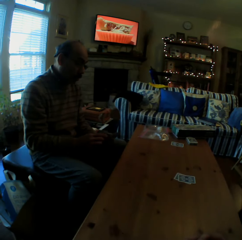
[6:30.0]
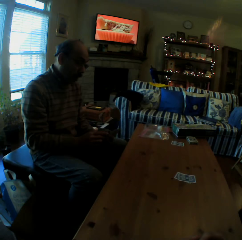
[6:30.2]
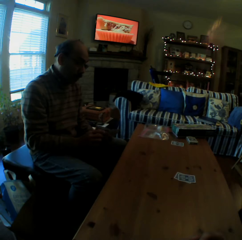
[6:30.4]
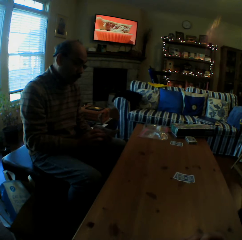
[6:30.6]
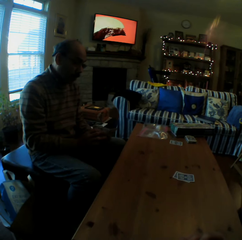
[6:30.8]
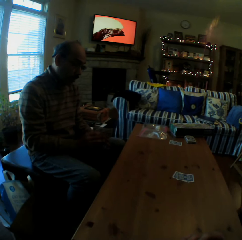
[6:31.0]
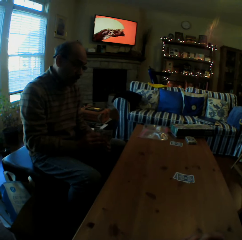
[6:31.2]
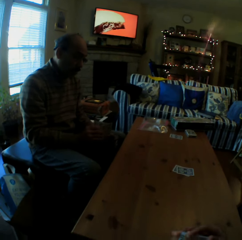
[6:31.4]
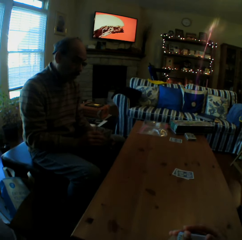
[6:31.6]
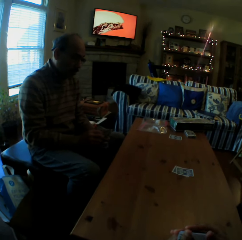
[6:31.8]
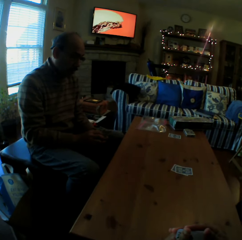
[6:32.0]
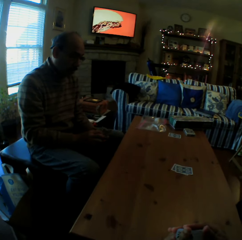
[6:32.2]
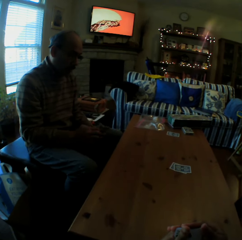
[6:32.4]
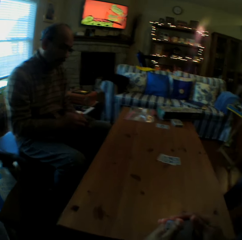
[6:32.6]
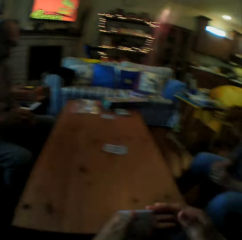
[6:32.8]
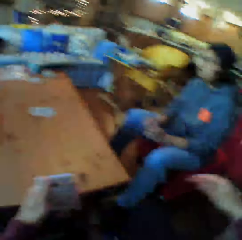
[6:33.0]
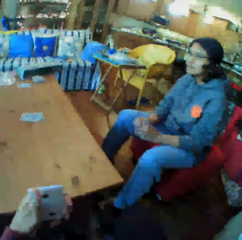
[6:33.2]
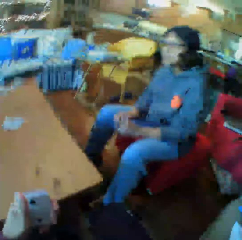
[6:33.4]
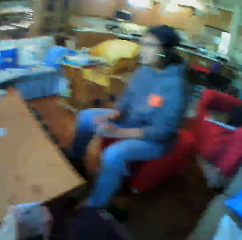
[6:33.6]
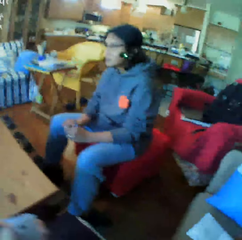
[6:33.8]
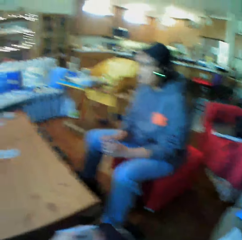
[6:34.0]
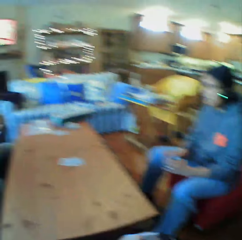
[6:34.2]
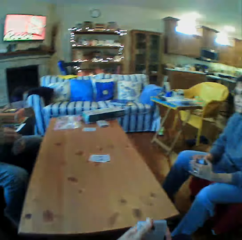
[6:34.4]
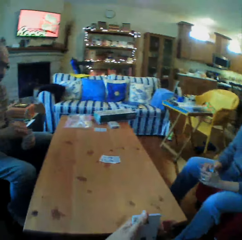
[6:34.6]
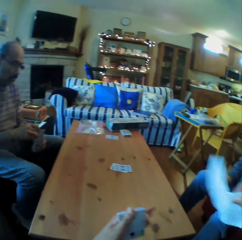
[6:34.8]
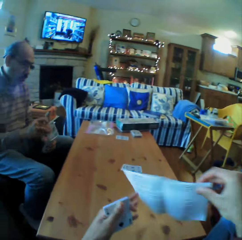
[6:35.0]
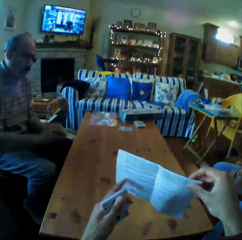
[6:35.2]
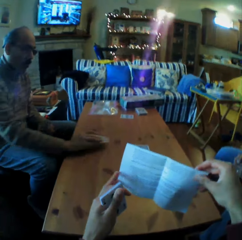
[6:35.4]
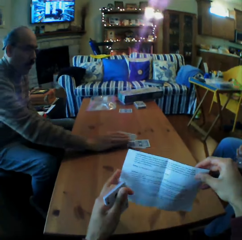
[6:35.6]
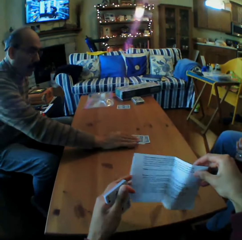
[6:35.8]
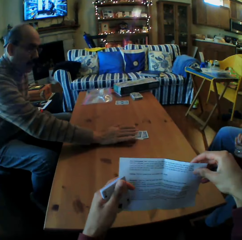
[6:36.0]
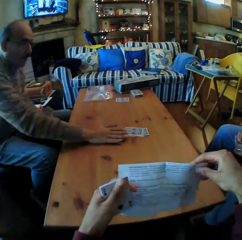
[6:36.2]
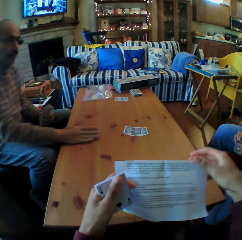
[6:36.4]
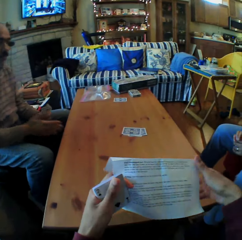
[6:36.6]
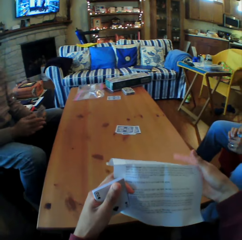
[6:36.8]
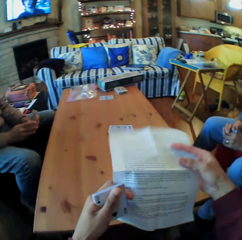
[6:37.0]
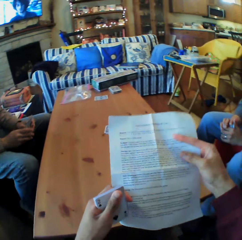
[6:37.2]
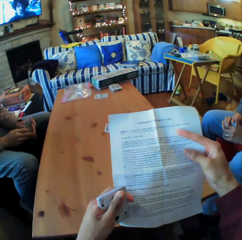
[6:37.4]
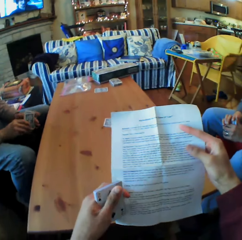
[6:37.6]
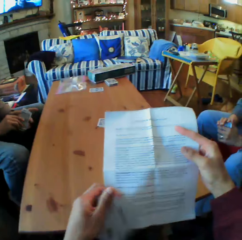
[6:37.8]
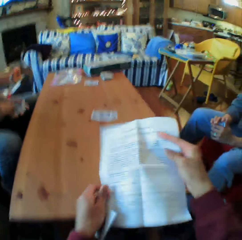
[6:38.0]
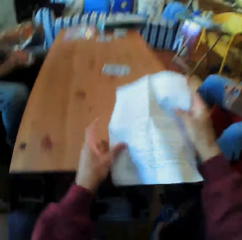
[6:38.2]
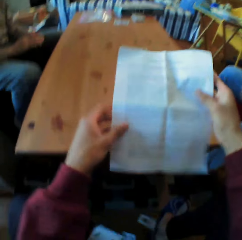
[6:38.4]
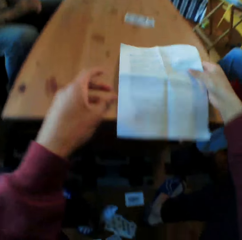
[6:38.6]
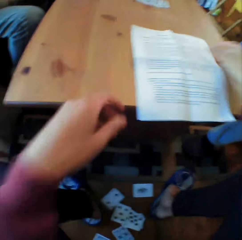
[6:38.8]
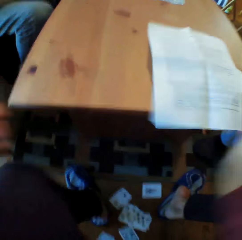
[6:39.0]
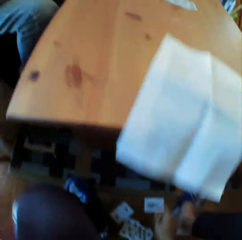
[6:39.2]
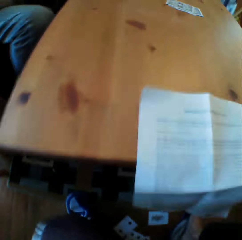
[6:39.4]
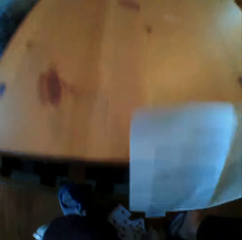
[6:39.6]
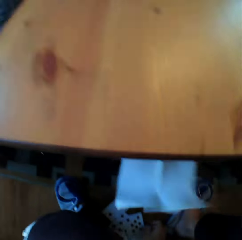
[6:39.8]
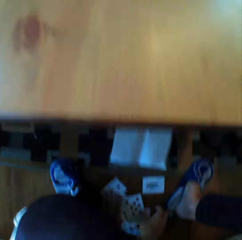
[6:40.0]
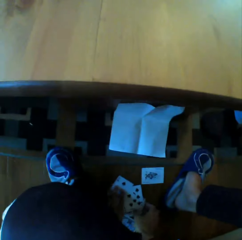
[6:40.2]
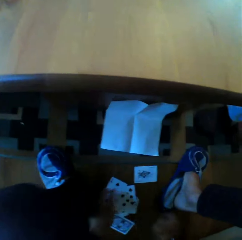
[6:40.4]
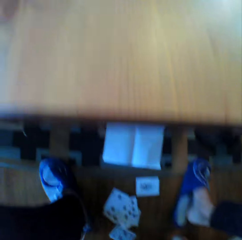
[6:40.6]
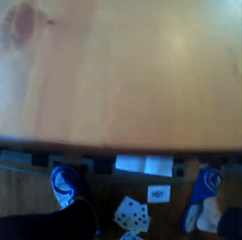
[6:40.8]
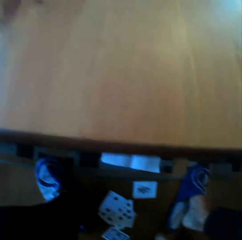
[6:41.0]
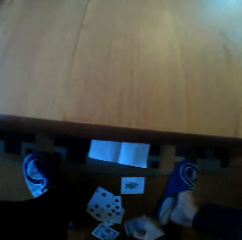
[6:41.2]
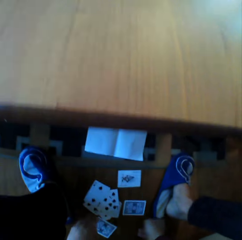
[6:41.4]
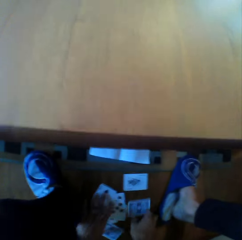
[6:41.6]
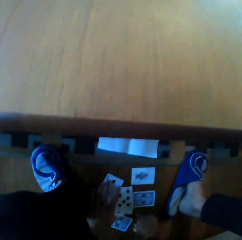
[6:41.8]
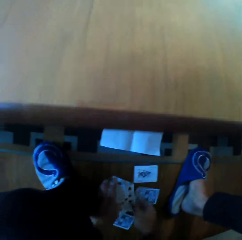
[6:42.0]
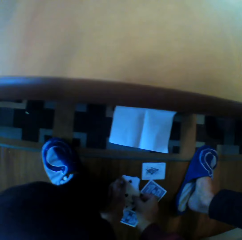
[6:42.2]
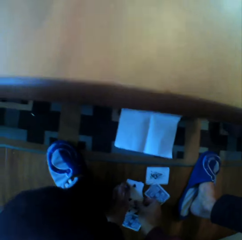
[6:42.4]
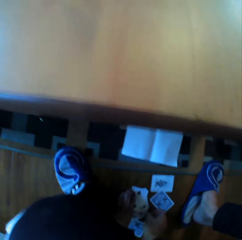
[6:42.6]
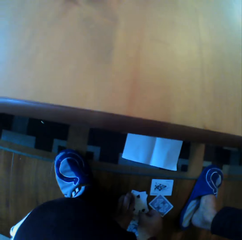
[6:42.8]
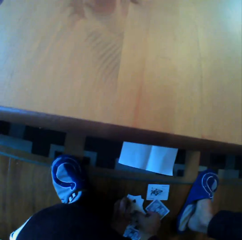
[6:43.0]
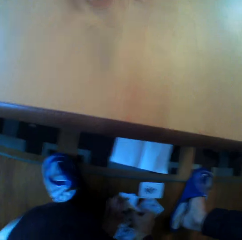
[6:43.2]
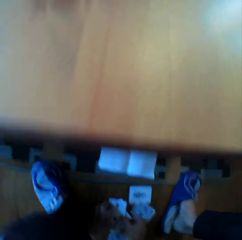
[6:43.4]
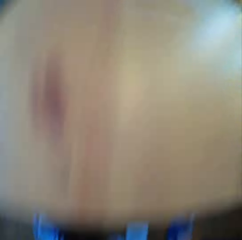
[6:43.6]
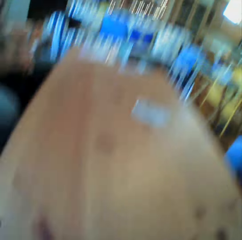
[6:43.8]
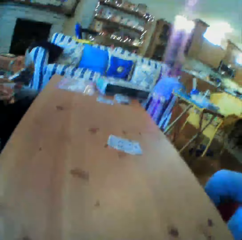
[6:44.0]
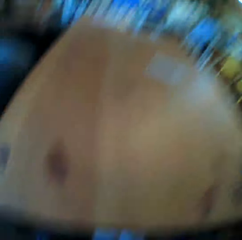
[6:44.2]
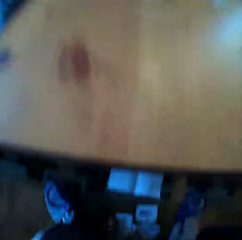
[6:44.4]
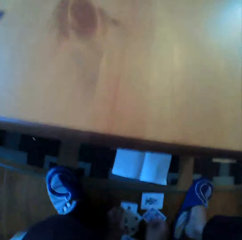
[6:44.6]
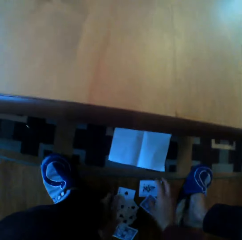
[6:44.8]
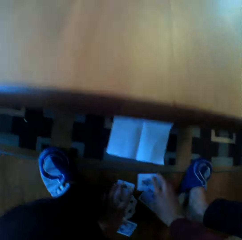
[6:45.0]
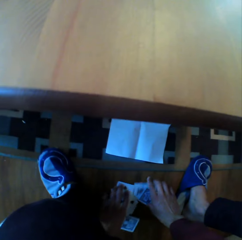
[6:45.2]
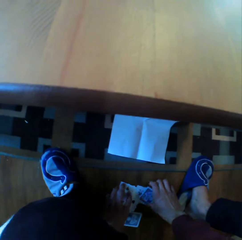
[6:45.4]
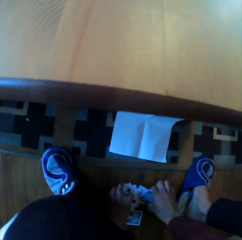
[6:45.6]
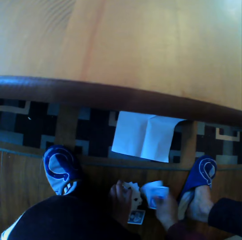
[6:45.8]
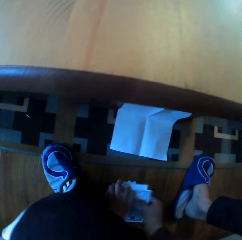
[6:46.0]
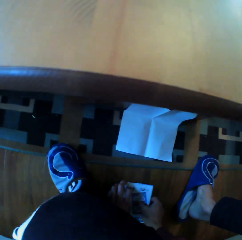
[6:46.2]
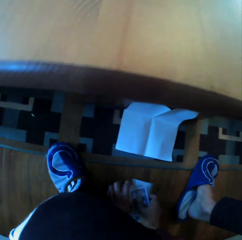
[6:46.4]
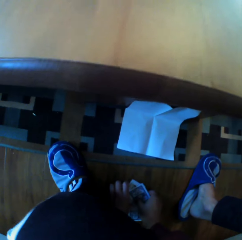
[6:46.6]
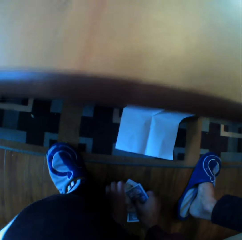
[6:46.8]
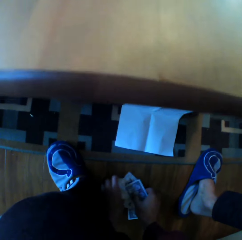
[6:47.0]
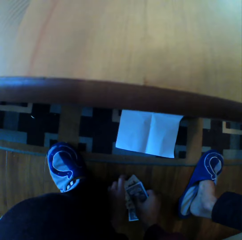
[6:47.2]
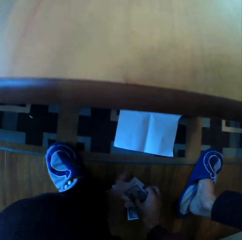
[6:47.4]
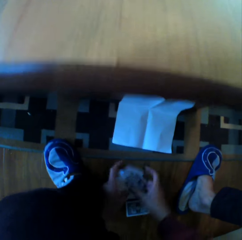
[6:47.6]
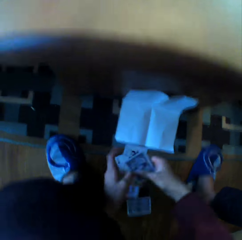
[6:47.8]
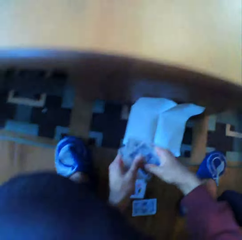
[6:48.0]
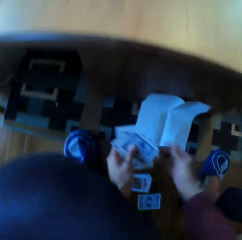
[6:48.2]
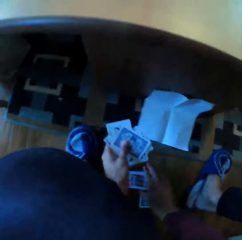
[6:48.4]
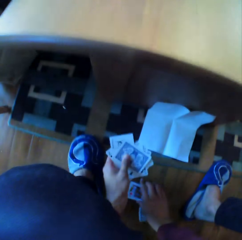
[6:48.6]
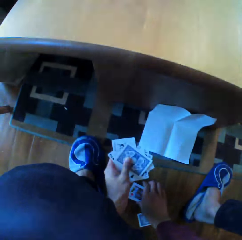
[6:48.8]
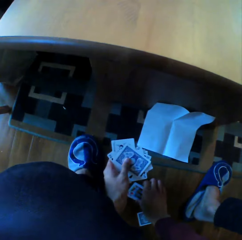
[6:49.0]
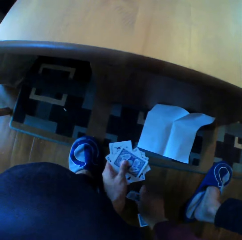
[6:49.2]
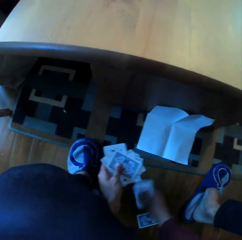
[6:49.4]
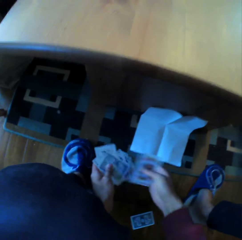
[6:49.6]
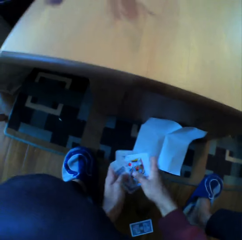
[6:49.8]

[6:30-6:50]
The camera wearer looks at the woman. They pick up the pieces. The man puts the cards on the table. The camera wearer drops the cards. They pick up the cards from the ground. They look around the house. They pick up the cards from the ground.

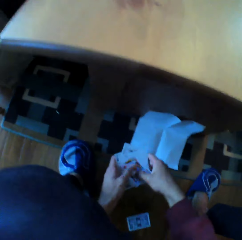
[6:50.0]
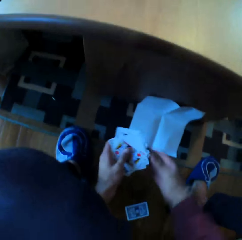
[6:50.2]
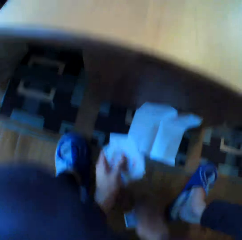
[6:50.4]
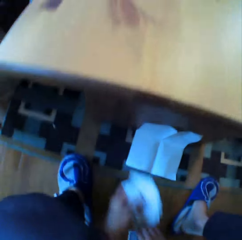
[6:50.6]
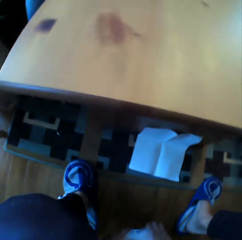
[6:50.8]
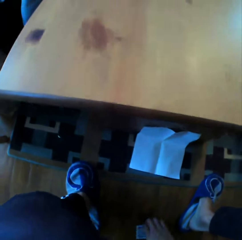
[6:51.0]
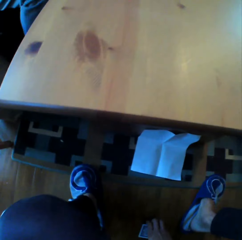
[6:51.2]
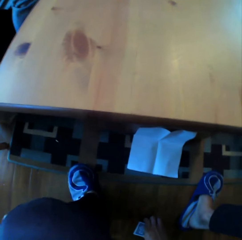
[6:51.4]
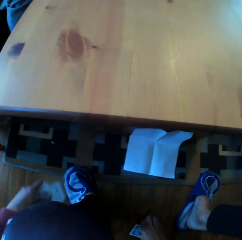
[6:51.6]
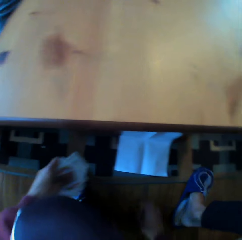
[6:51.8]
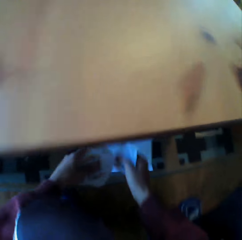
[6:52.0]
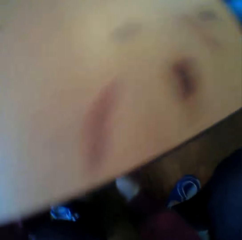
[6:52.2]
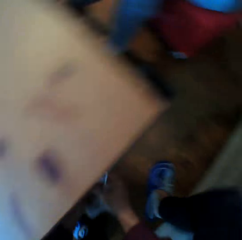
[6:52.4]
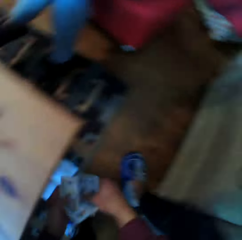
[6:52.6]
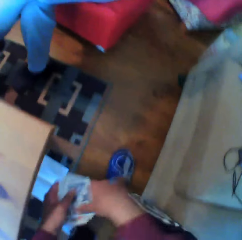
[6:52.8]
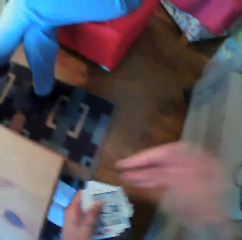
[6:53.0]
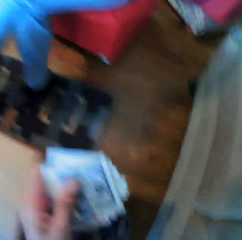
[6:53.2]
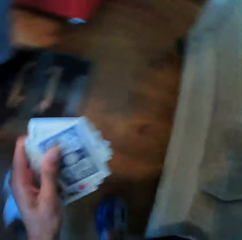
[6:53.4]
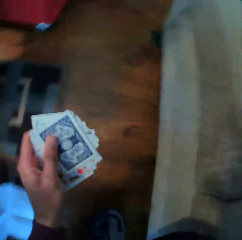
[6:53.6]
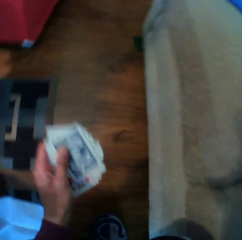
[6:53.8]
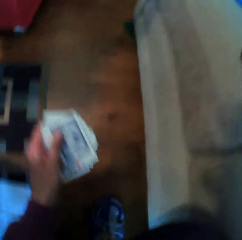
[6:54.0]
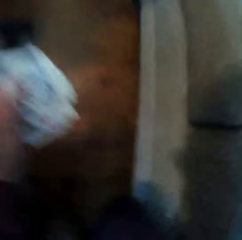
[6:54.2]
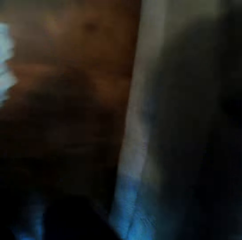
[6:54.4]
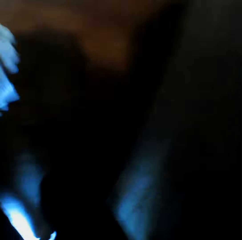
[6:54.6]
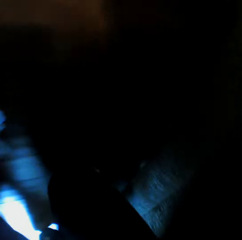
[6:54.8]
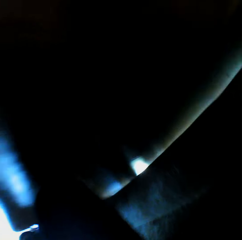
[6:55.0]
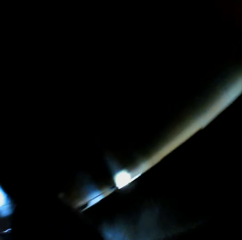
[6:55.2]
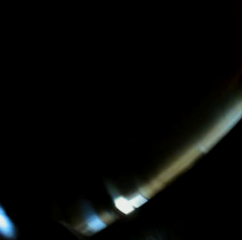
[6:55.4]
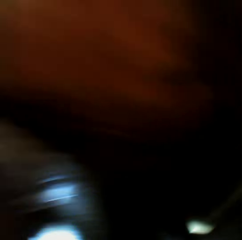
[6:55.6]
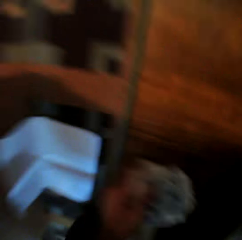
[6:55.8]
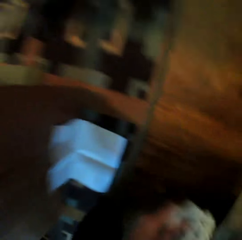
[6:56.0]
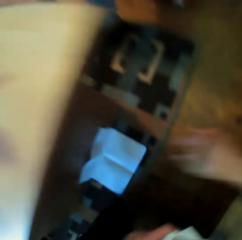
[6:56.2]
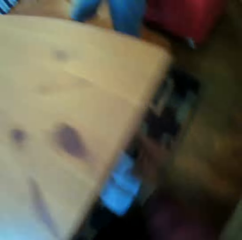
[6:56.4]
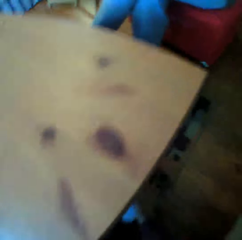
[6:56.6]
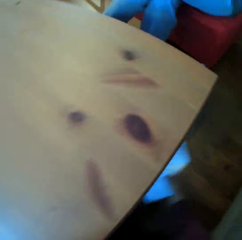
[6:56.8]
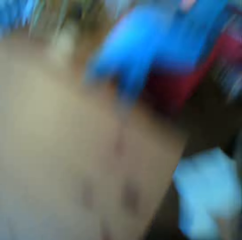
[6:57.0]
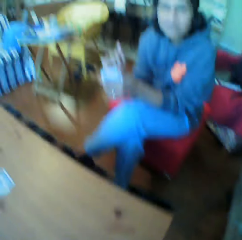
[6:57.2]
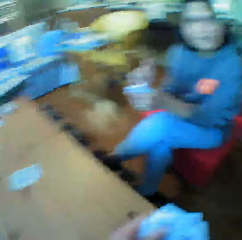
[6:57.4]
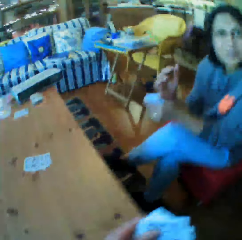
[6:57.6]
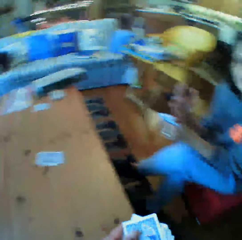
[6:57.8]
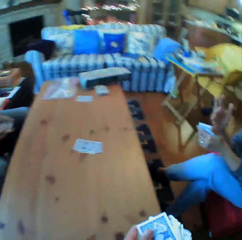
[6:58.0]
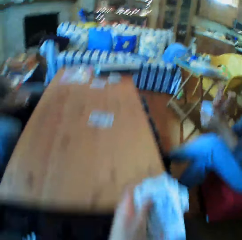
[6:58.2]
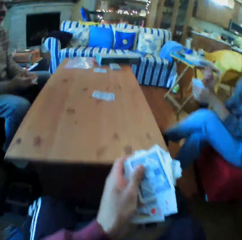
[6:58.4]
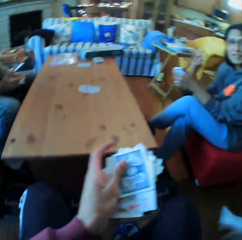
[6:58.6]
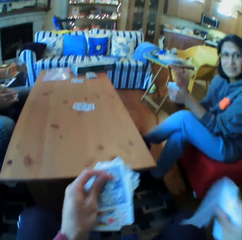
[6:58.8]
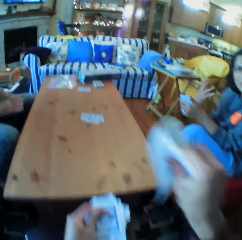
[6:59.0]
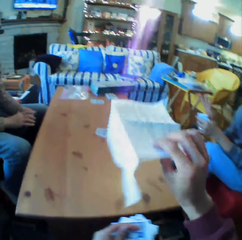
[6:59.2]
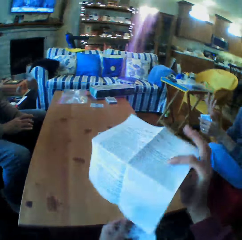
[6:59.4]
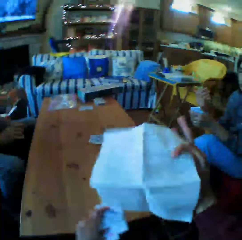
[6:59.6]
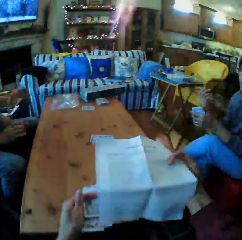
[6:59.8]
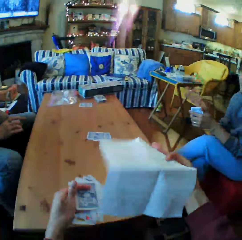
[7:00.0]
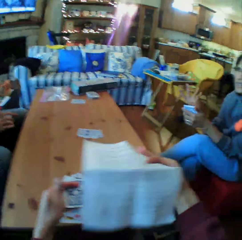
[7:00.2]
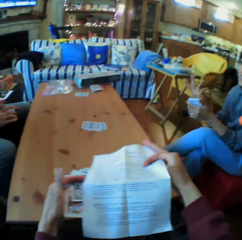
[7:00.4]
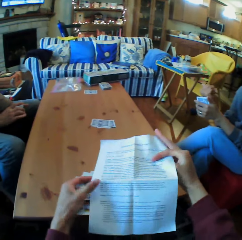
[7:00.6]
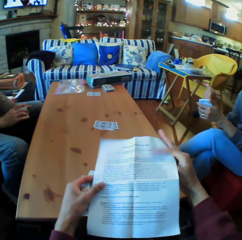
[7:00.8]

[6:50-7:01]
The camera wearer picks up the paper from the floor. They look at the woman.
